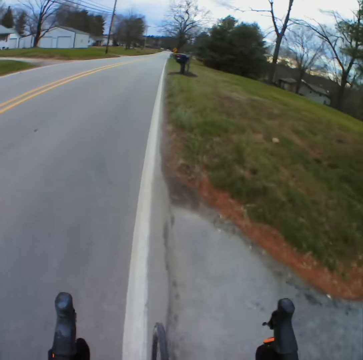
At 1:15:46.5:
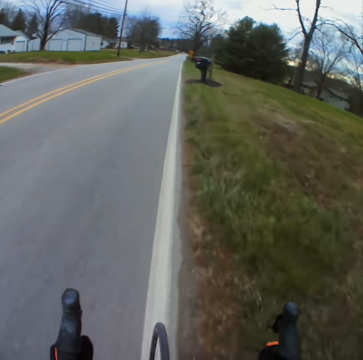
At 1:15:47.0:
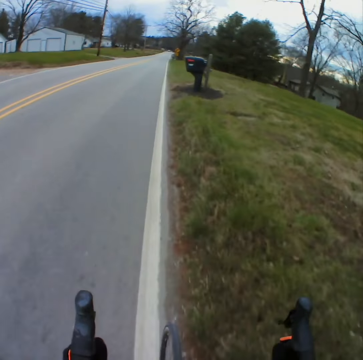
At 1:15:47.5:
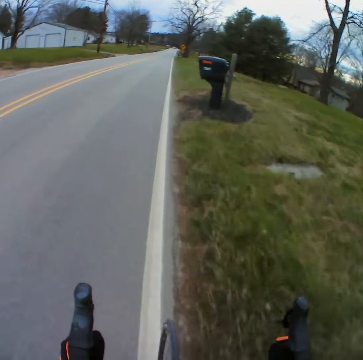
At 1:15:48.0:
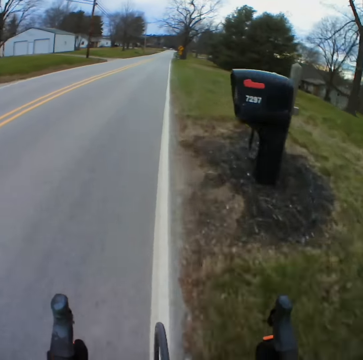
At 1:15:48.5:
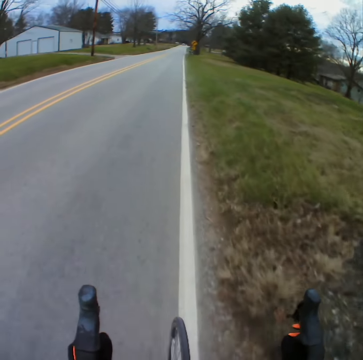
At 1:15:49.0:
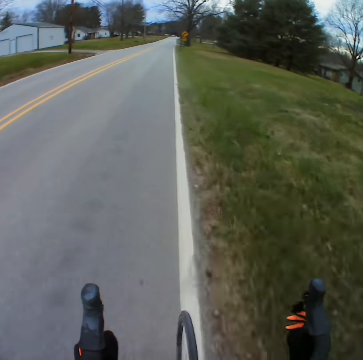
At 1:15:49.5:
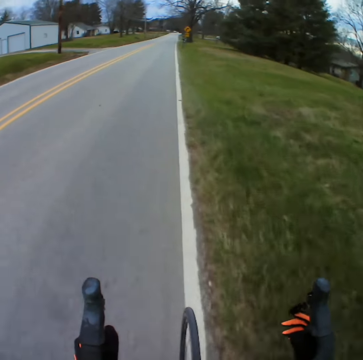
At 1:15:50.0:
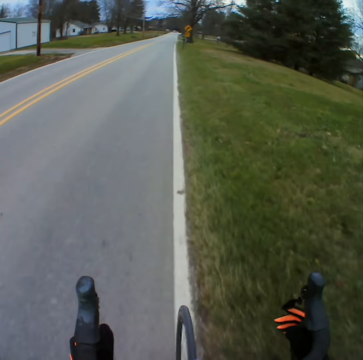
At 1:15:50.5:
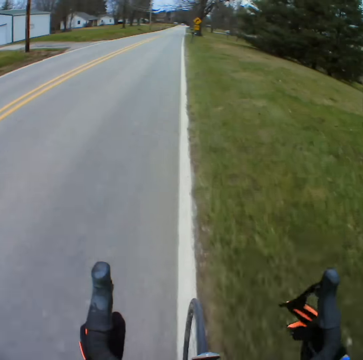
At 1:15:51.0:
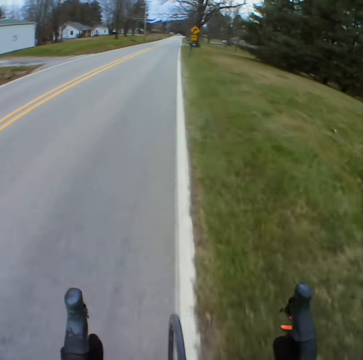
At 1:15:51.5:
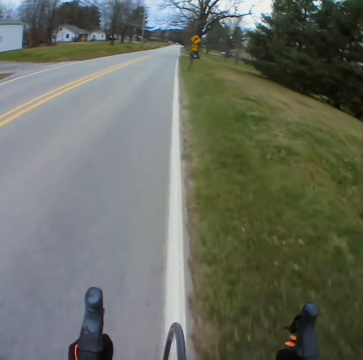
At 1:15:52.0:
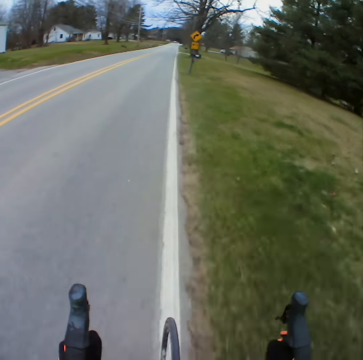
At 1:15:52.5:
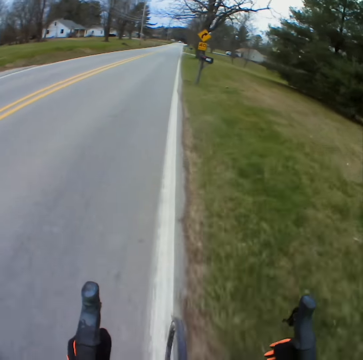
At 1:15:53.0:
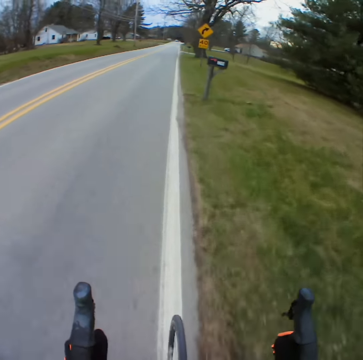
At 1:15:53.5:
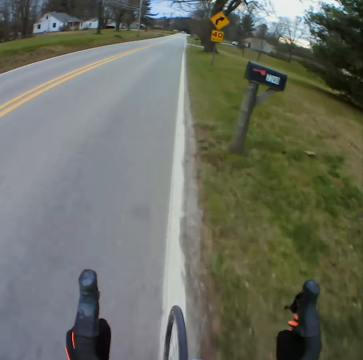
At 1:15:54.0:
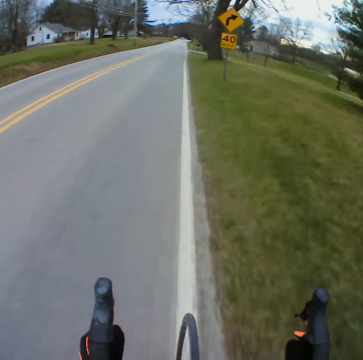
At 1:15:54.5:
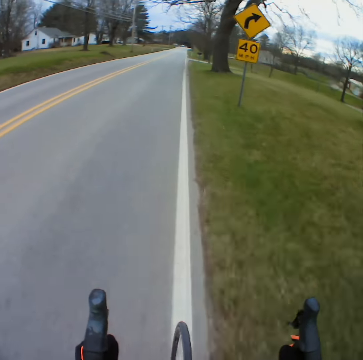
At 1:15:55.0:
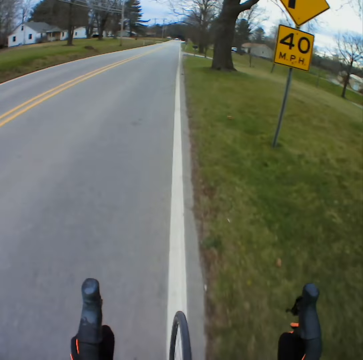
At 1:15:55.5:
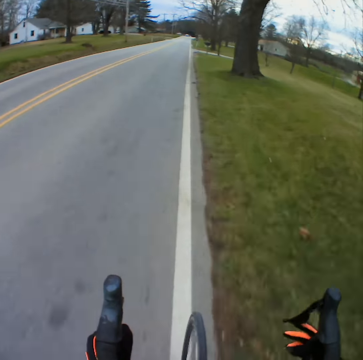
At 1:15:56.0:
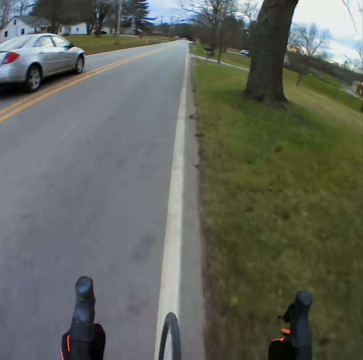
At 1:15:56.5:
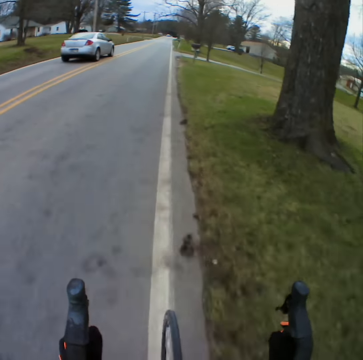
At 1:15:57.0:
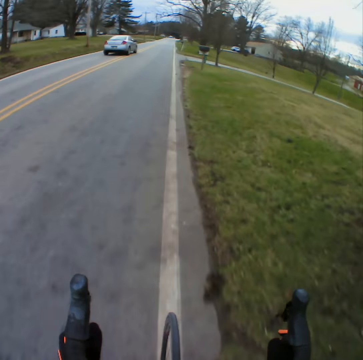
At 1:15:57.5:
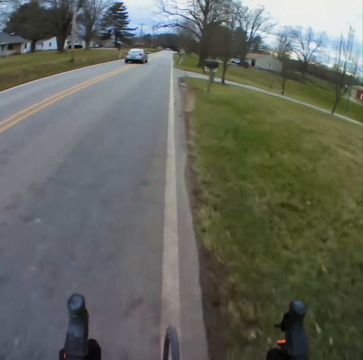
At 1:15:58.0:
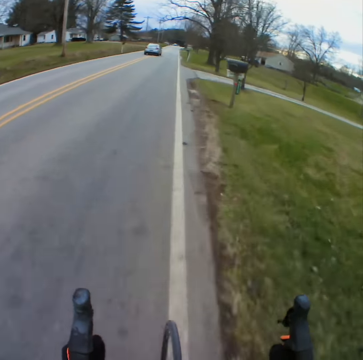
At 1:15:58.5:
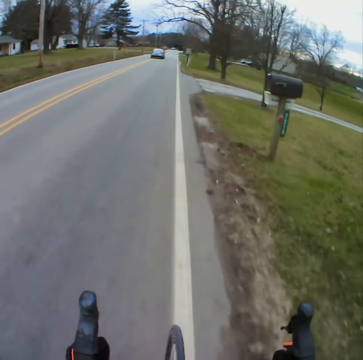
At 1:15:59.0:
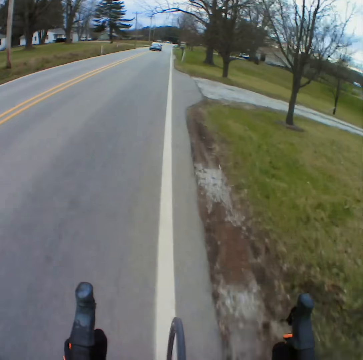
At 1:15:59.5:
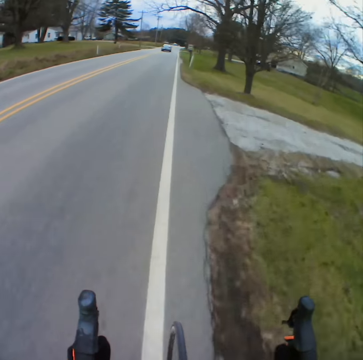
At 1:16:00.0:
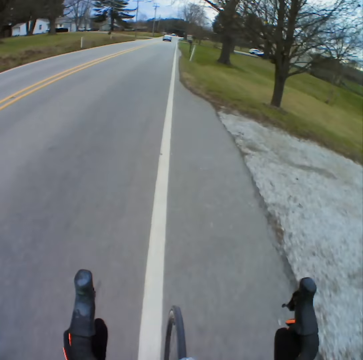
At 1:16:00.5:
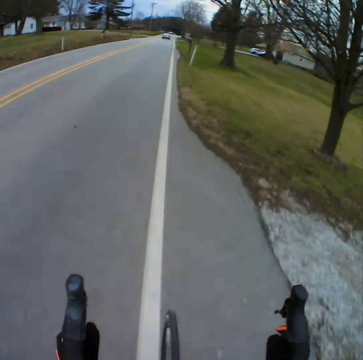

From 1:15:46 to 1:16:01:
The camera wearer adjusts the bicycle speed on the right handle. They overtake by the car.

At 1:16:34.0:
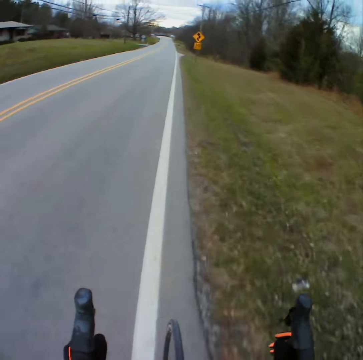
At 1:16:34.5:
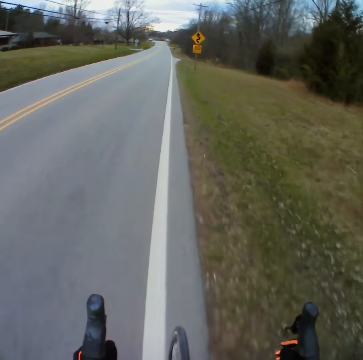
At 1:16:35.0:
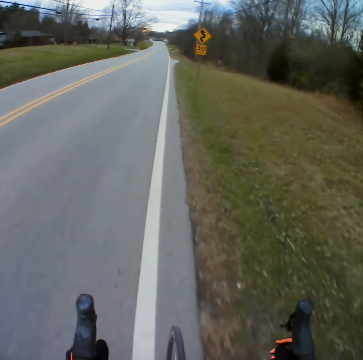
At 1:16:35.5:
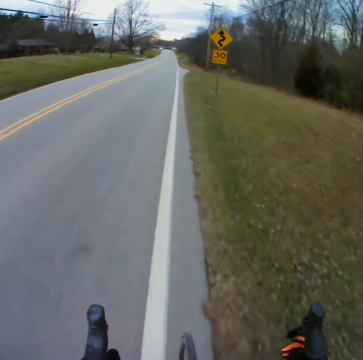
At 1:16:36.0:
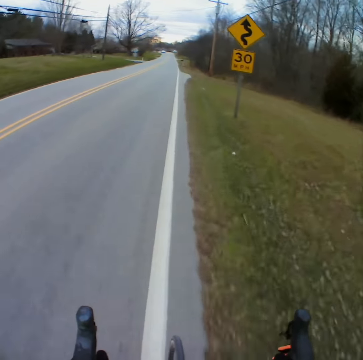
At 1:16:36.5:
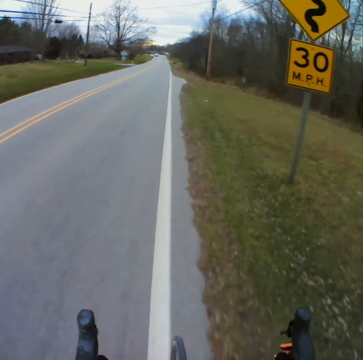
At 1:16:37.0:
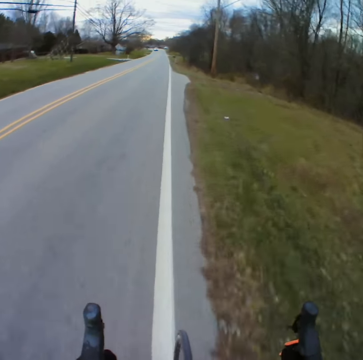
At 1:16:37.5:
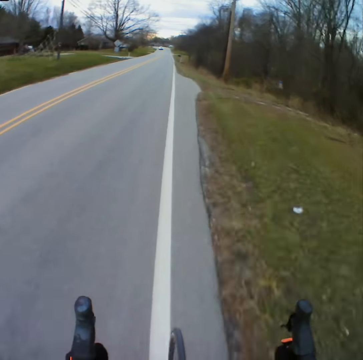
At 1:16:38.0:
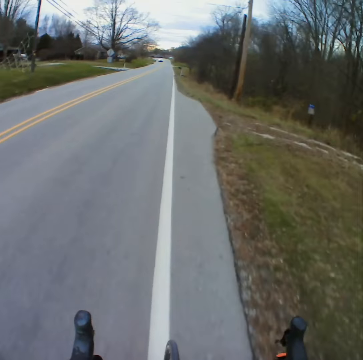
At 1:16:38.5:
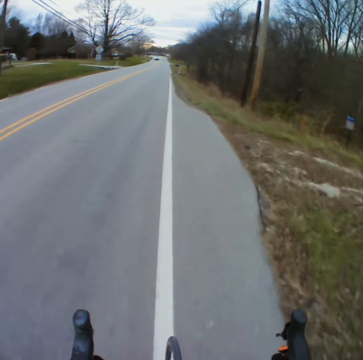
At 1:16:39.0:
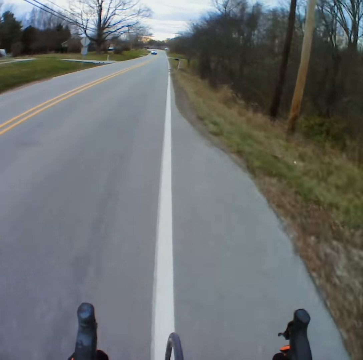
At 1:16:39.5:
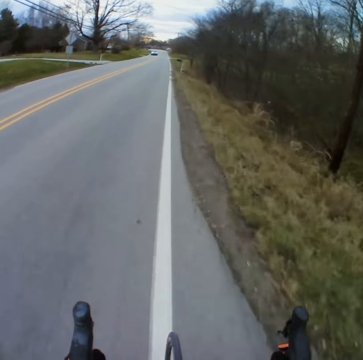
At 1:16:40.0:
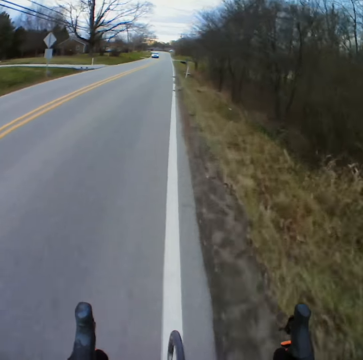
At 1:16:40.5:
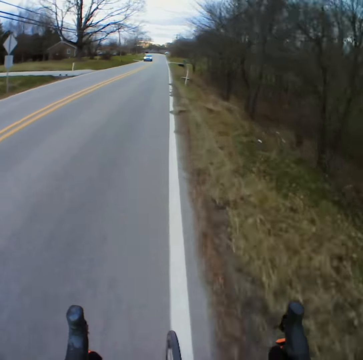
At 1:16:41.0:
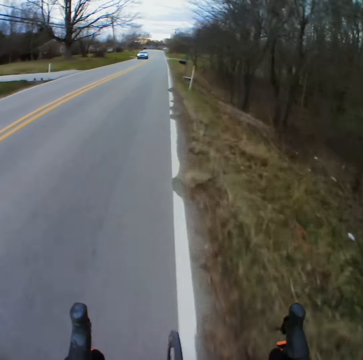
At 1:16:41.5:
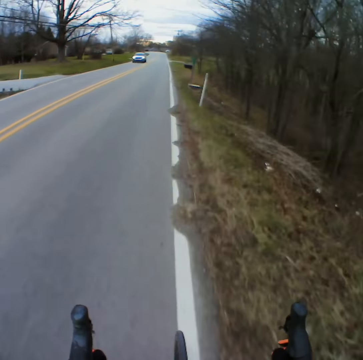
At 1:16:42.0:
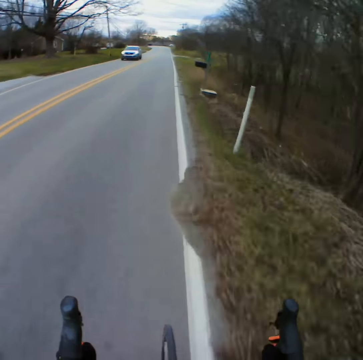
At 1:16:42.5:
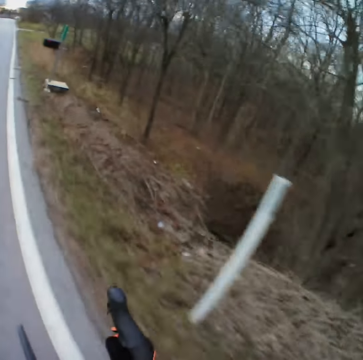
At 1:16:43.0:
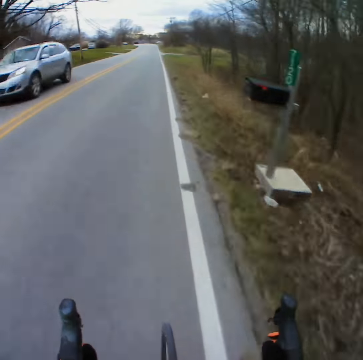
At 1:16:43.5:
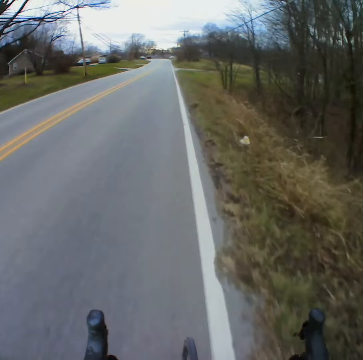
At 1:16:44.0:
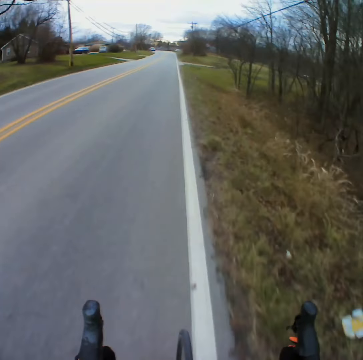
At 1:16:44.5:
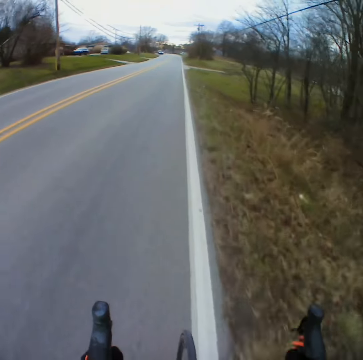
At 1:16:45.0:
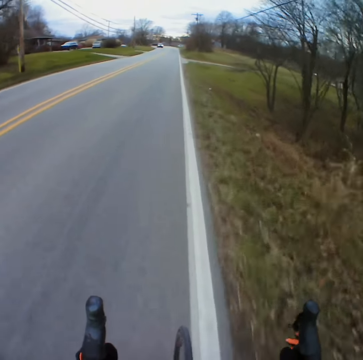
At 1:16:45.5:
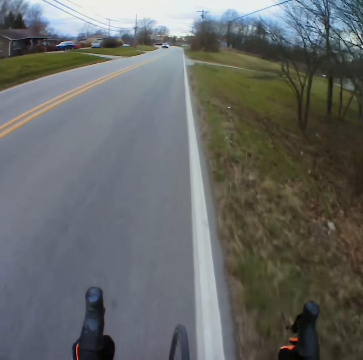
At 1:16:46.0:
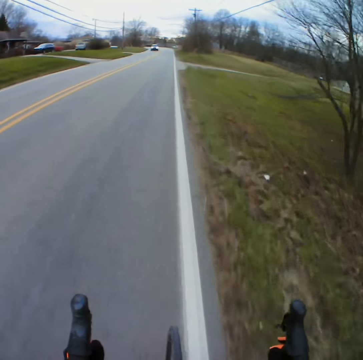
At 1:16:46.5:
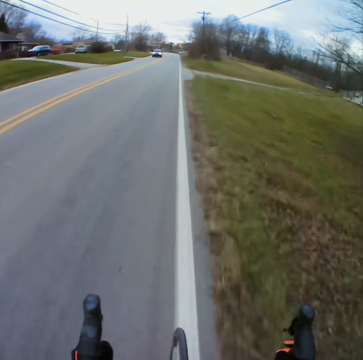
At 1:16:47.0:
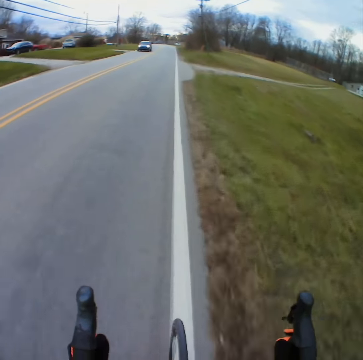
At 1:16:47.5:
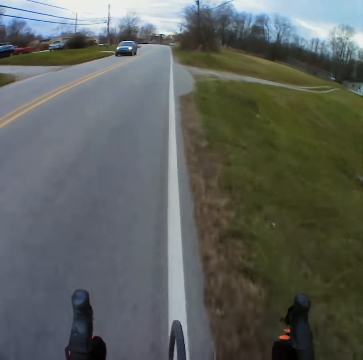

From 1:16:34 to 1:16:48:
The camera wearer adjusts the bicycle speed. They approach the car in front. They overtake the car. They approach the car in front.

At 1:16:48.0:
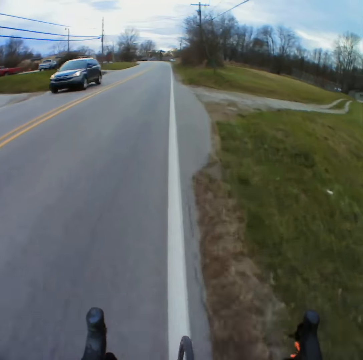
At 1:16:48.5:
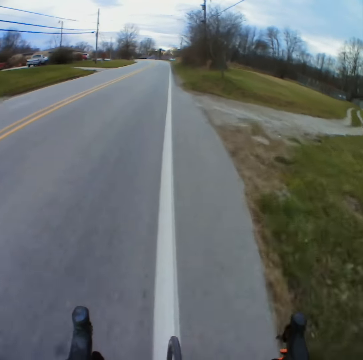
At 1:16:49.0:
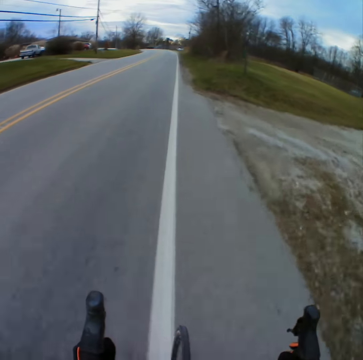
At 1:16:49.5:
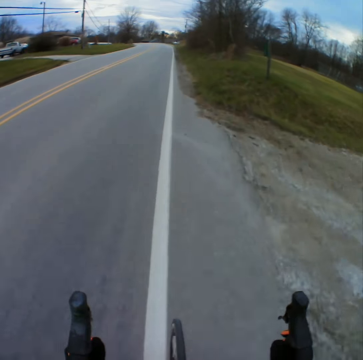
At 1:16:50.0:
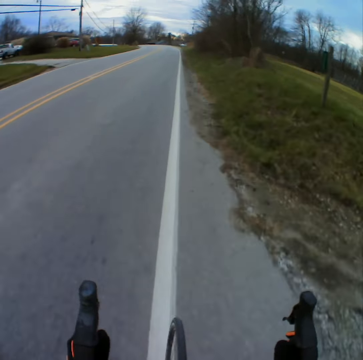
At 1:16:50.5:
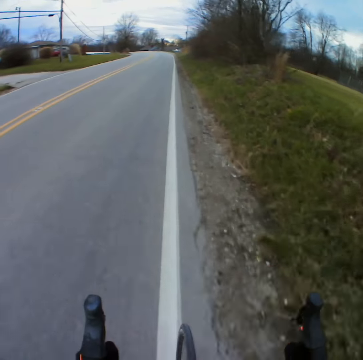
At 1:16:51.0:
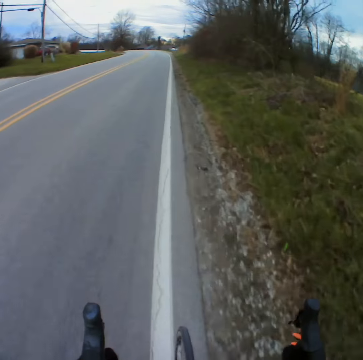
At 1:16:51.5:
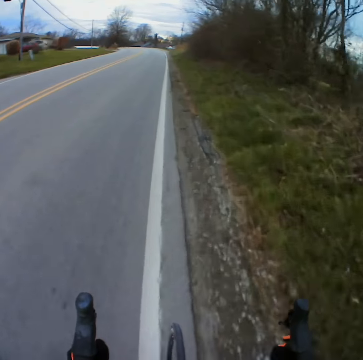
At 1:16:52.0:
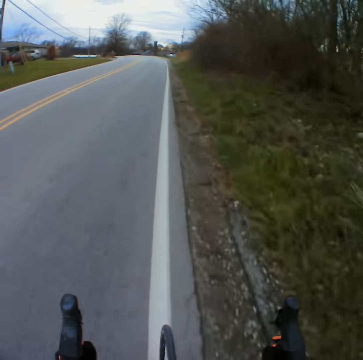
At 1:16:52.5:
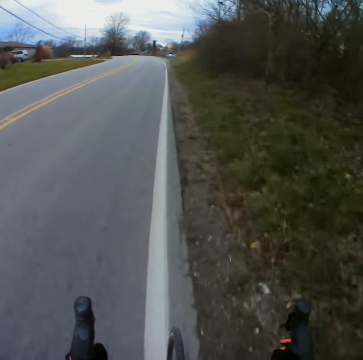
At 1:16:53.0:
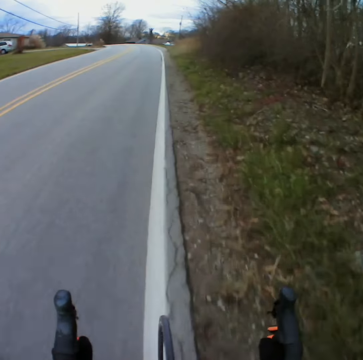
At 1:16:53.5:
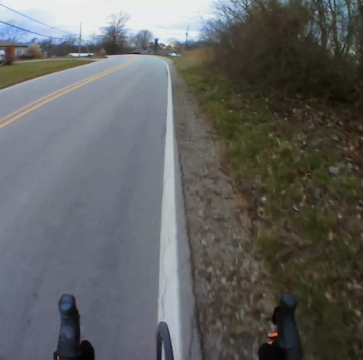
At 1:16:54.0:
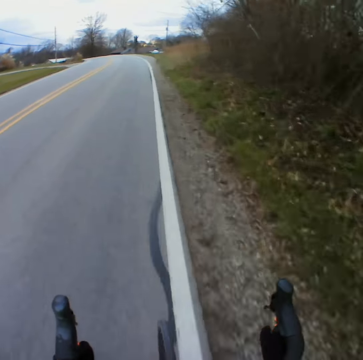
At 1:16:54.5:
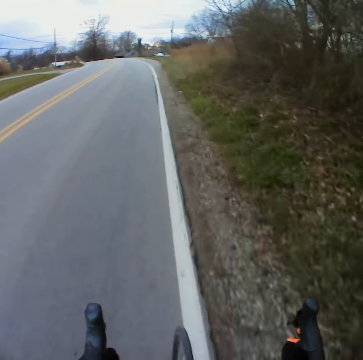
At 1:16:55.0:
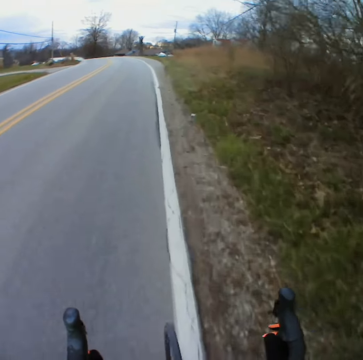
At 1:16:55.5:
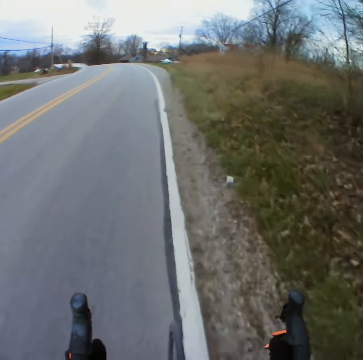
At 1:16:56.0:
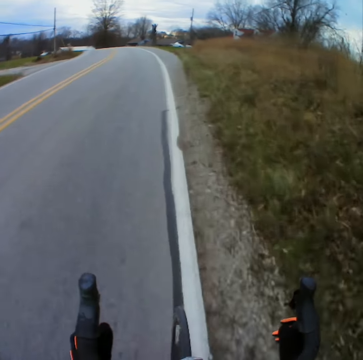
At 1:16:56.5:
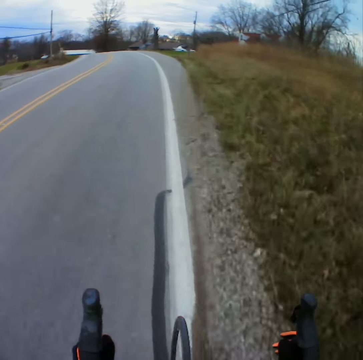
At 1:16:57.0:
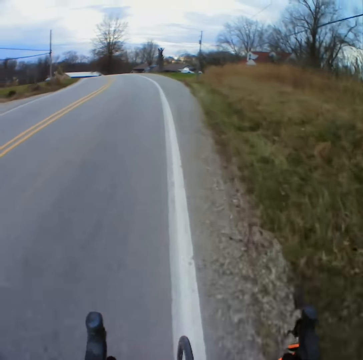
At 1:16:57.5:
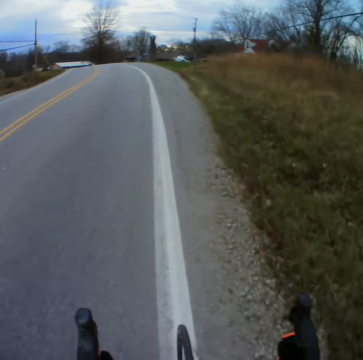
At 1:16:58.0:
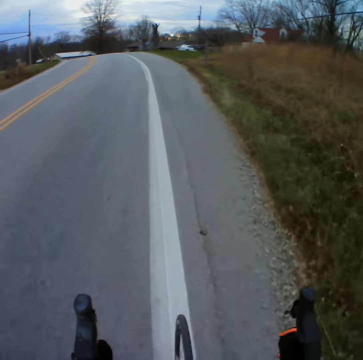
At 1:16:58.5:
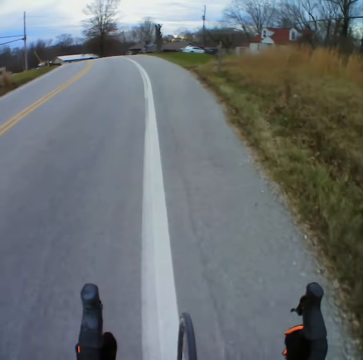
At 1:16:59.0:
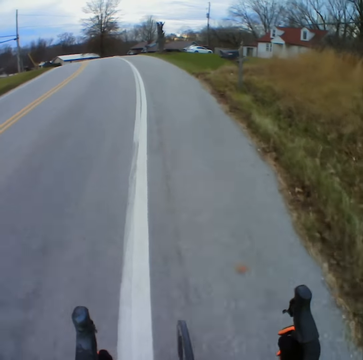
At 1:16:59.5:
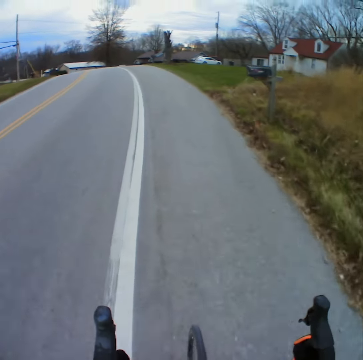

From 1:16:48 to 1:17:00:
The camera wearer overtakes the car.
